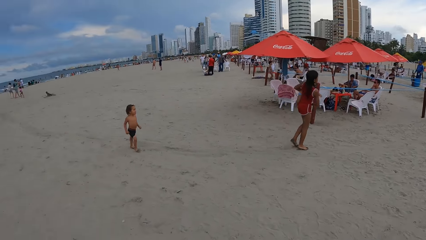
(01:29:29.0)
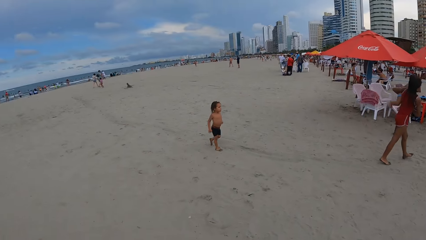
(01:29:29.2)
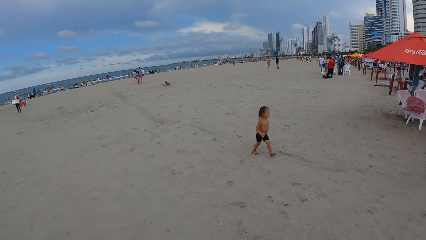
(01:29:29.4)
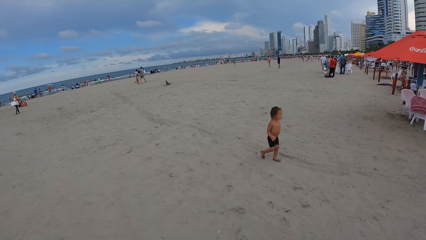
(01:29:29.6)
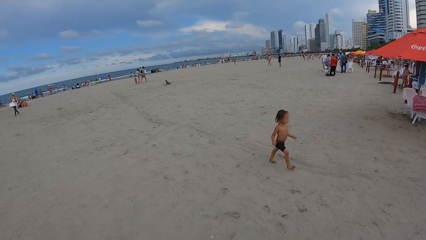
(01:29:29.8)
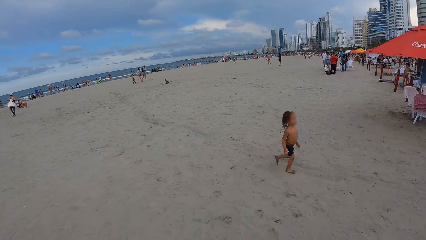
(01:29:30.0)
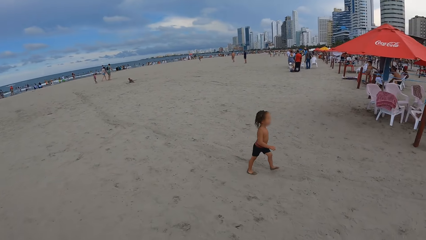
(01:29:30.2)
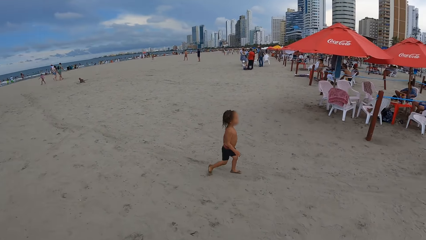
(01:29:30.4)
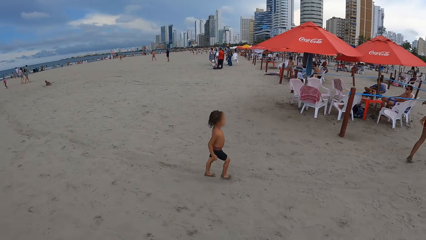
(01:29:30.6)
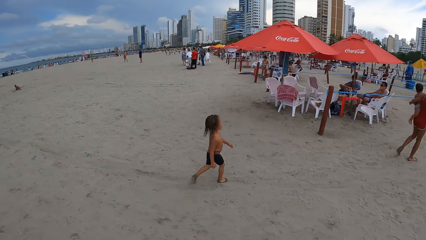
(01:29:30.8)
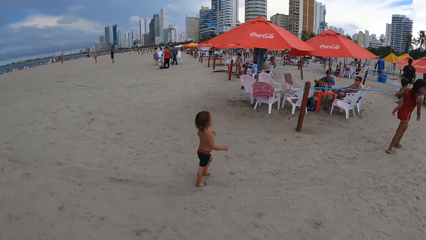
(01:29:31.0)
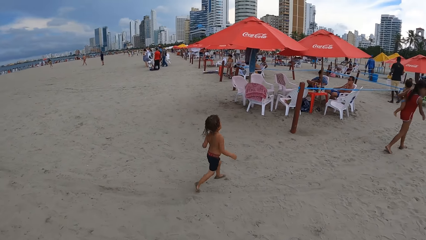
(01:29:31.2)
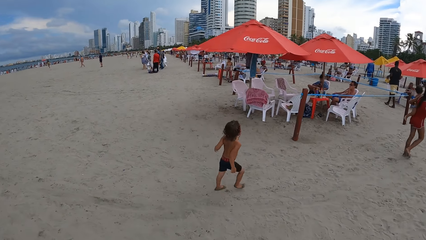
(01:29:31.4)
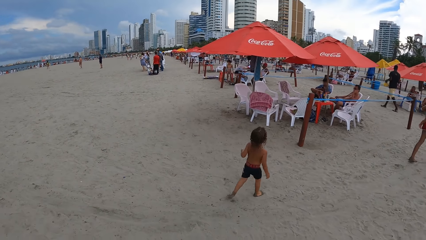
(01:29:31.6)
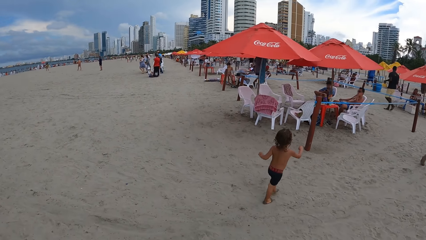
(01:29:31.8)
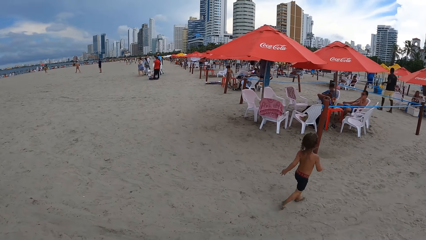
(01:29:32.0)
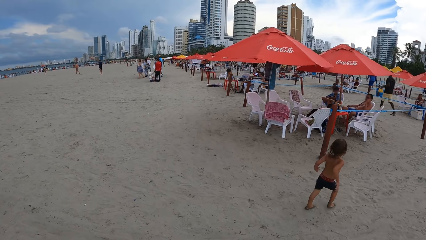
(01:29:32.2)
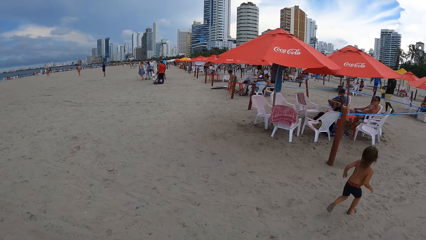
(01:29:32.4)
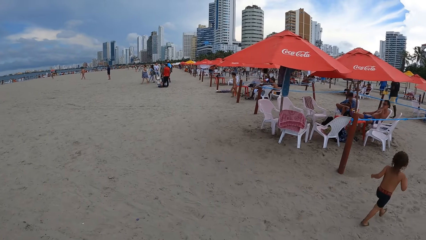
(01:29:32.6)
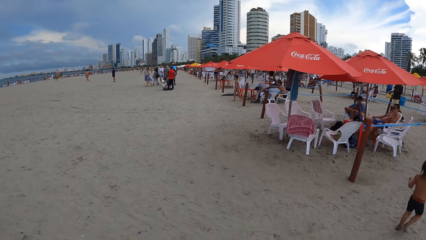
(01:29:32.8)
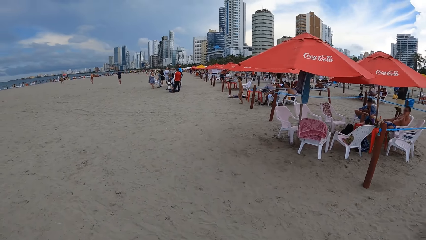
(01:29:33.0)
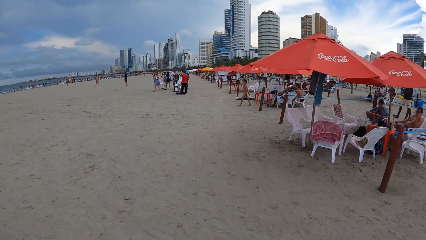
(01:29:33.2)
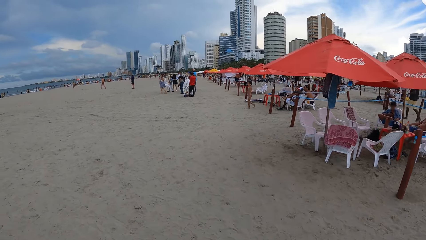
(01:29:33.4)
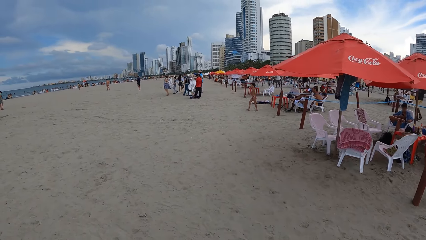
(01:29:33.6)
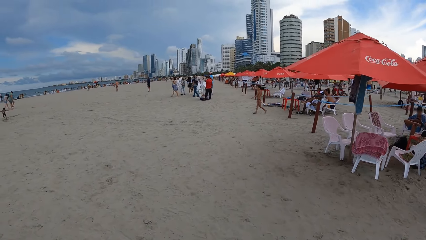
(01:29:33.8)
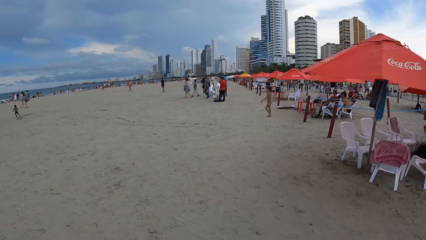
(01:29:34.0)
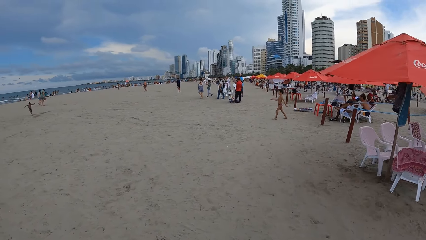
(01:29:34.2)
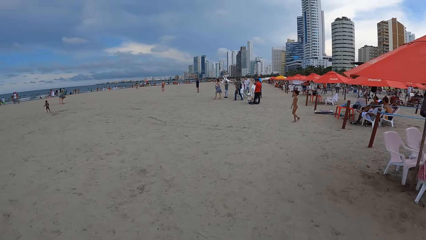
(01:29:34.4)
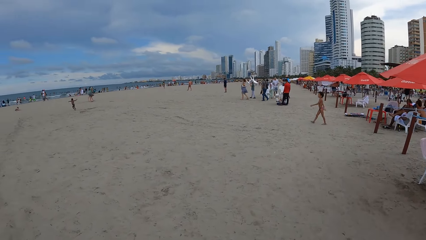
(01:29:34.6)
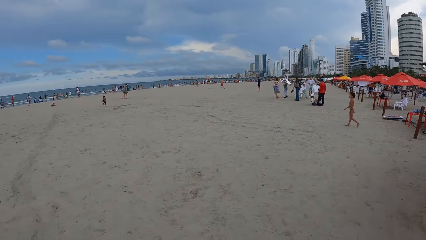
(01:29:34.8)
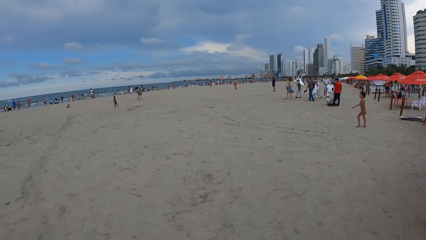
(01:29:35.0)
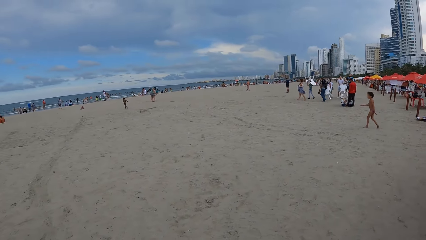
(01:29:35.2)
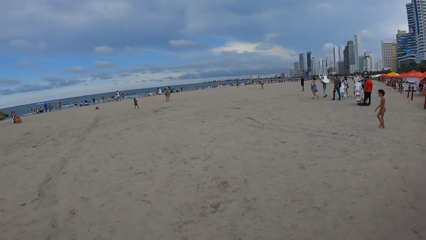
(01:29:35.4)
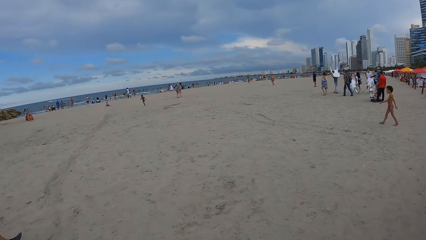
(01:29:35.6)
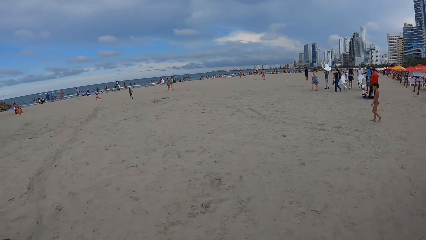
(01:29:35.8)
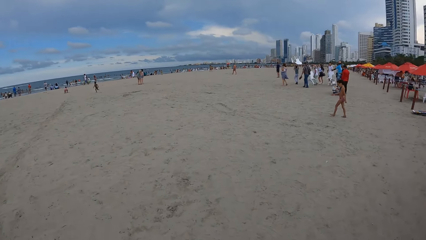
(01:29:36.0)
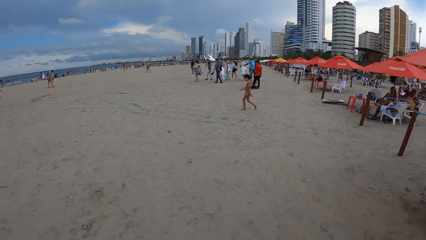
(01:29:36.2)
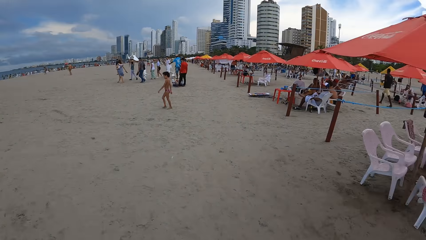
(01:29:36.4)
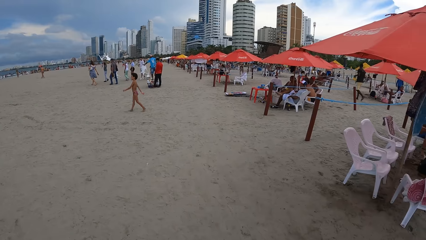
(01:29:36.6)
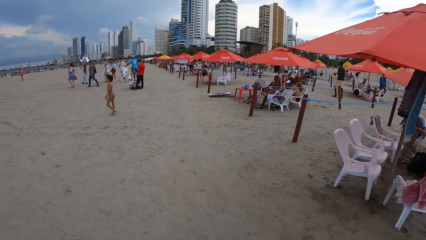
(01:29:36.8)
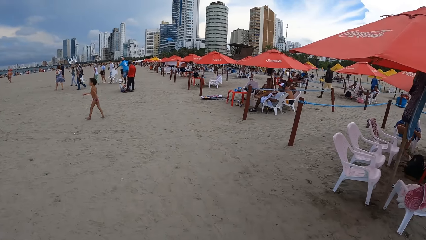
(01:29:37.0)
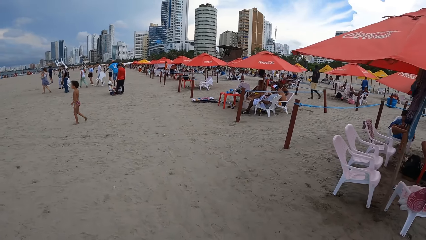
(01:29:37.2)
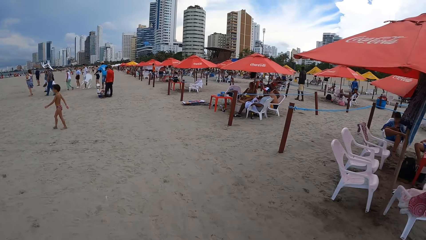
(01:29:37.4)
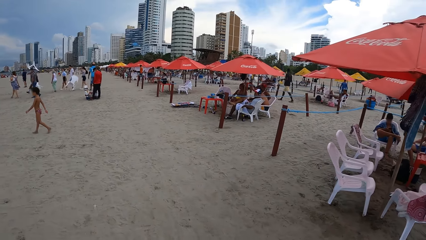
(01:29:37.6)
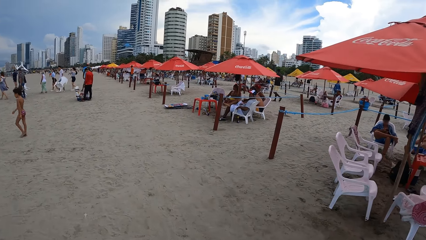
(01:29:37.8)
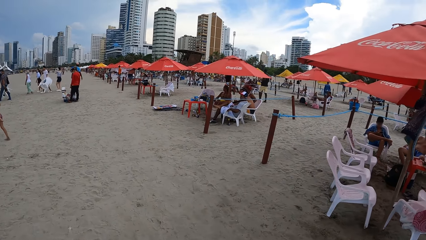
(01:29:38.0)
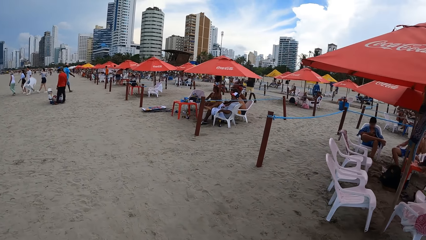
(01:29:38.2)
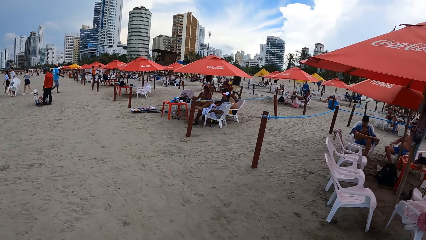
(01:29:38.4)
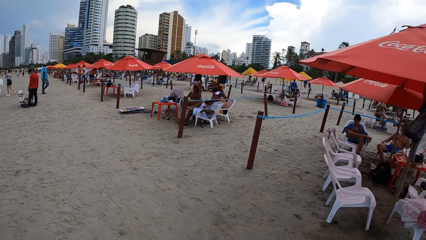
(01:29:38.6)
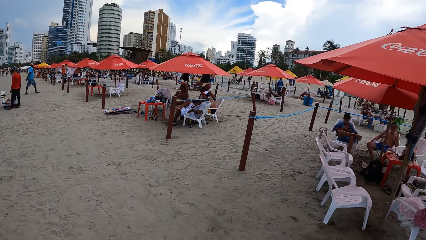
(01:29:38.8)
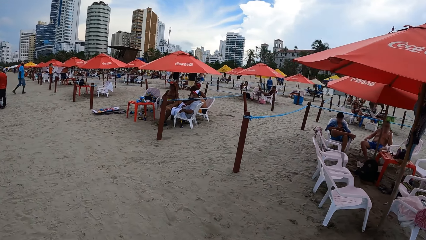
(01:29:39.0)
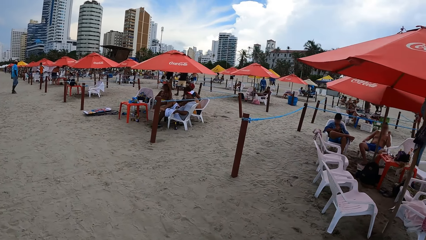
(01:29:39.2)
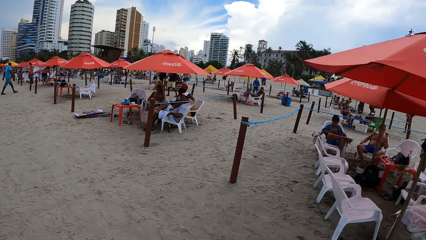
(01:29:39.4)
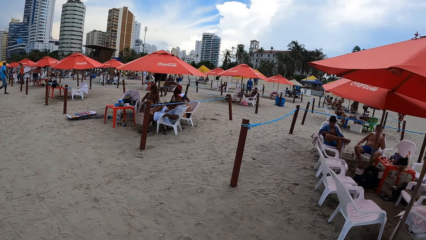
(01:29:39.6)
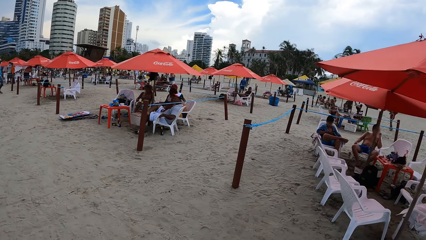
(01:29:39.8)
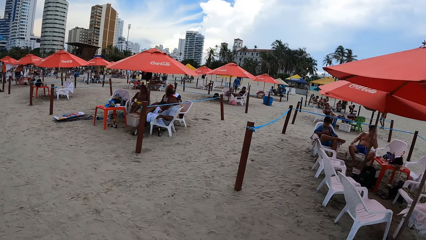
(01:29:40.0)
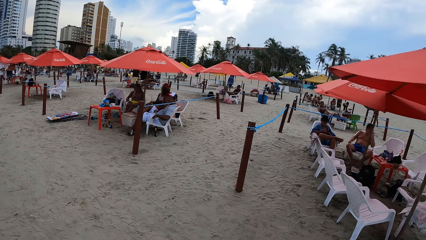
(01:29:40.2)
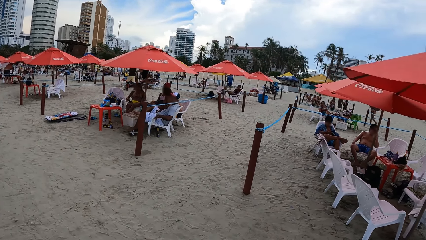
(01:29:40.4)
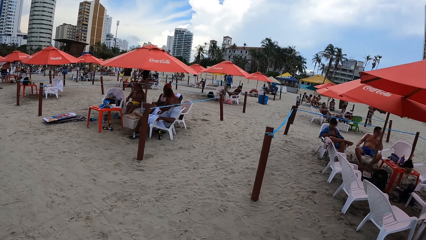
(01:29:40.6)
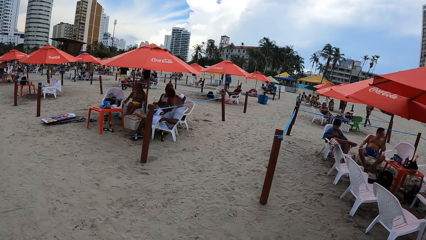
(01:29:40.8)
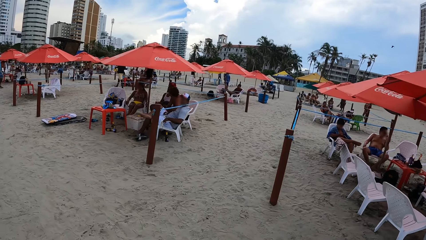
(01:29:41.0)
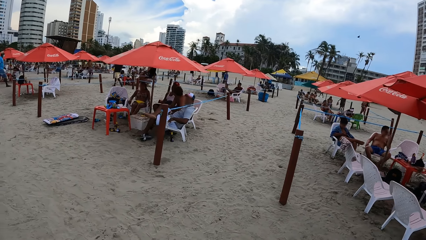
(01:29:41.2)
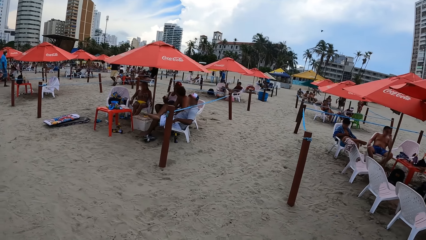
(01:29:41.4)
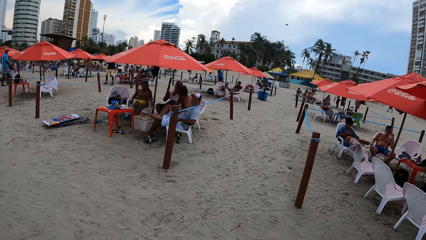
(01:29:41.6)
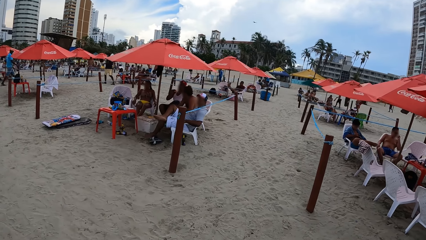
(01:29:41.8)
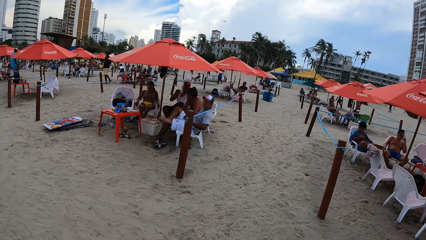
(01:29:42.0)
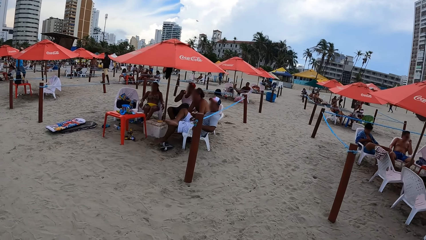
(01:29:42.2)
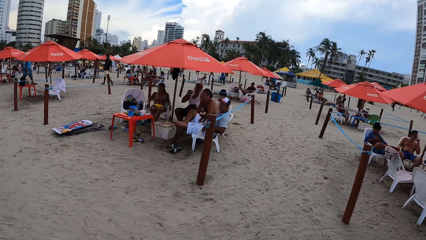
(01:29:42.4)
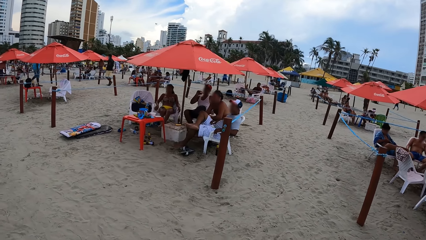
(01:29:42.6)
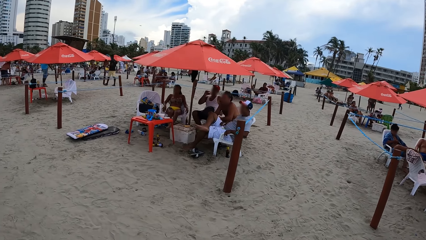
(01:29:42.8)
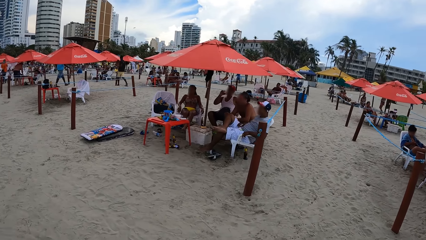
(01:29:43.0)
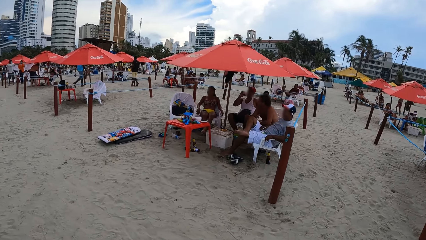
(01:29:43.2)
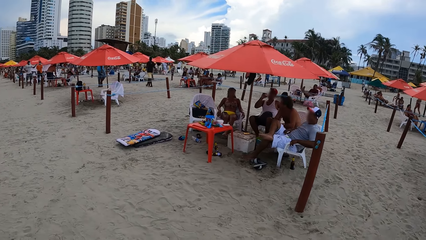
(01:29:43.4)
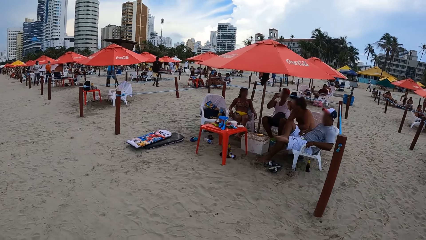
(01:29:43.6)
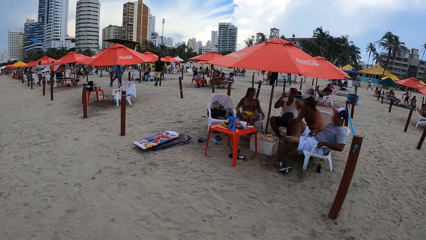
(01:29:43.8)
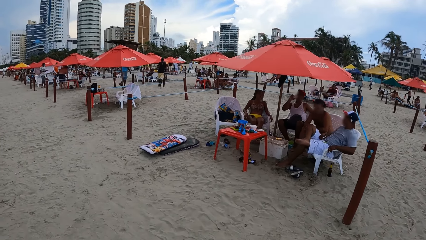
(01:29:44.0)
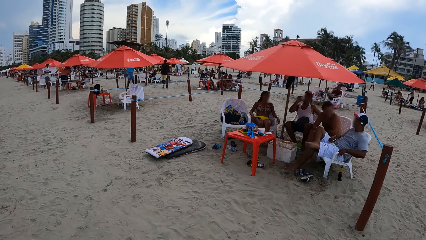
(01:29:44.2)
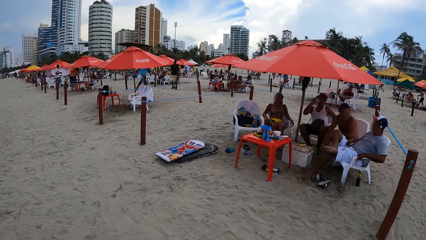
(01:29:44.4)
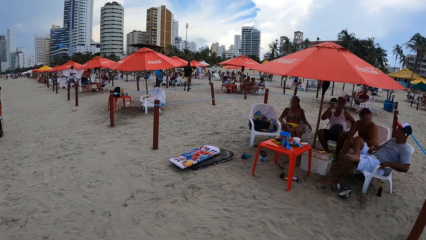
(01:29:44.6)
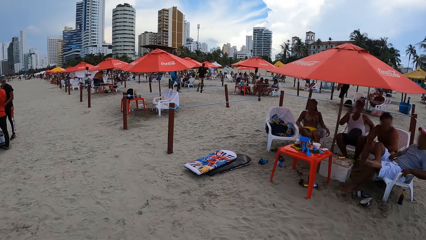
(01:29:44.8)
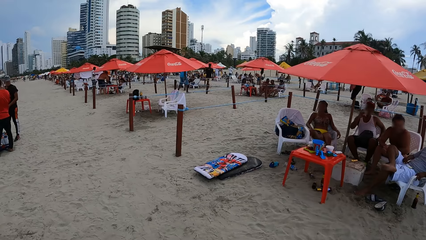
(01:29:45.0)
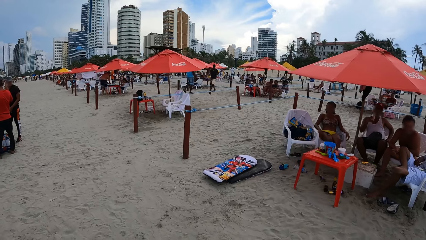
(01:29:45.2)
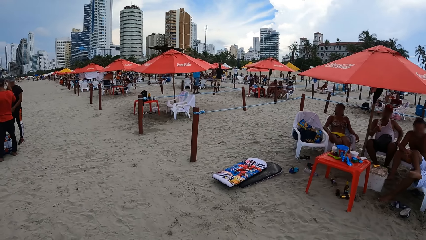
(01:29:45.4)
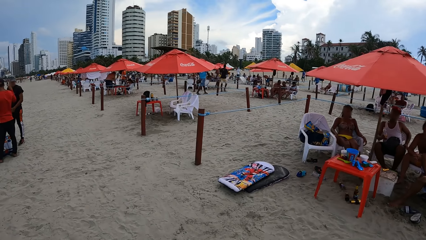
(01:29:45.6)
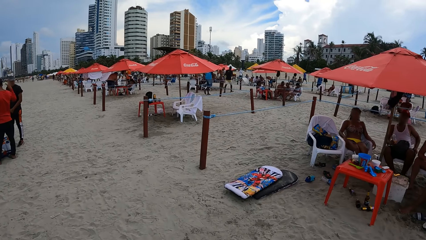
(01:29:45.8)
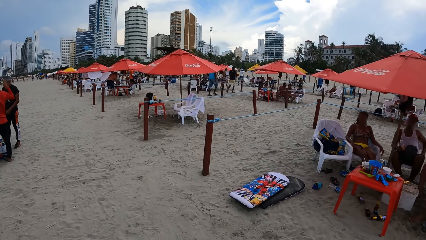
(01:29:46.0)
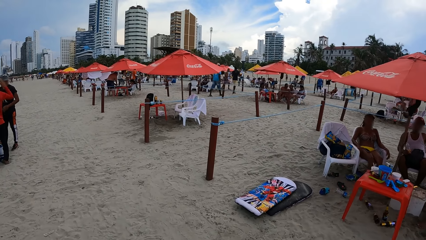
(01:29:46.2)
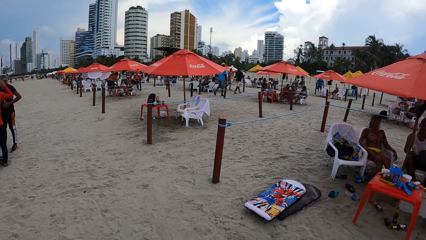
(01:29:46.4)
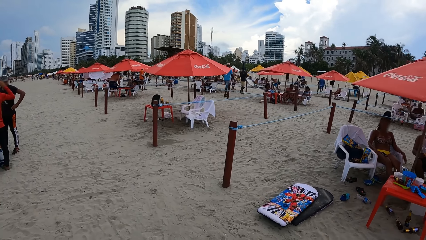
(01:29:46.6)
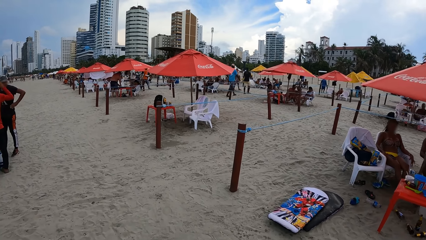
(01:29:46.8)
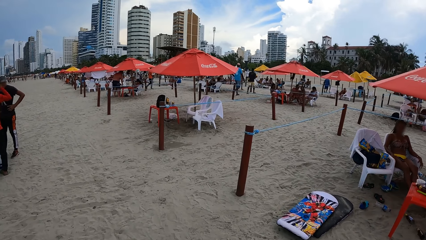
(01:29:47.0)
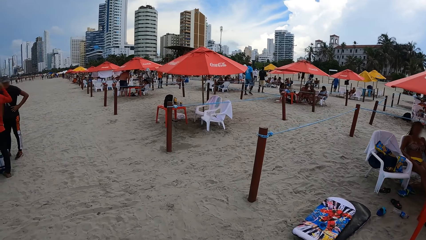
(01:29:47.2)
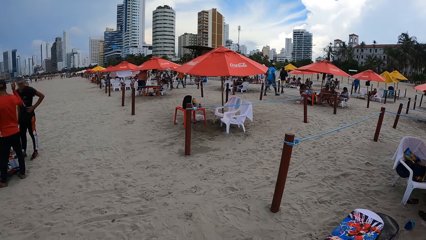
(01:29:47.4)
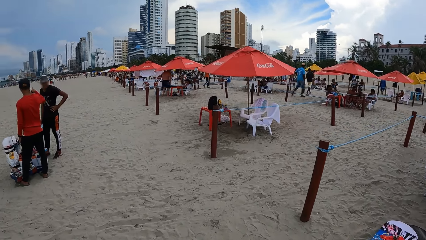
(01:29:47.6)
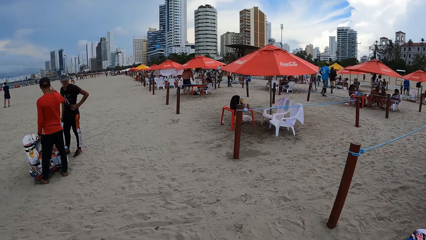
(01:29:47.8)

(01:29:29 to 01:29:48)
The camera wearer walks around the beach. They look around. They walk around the beach.
